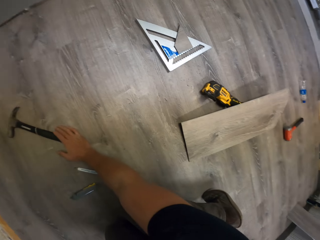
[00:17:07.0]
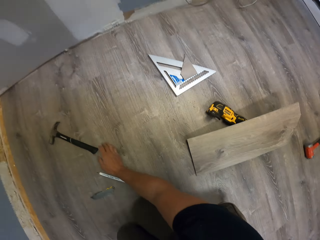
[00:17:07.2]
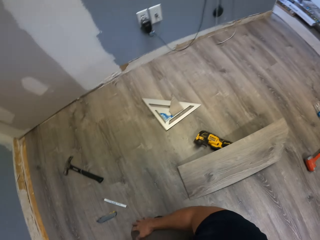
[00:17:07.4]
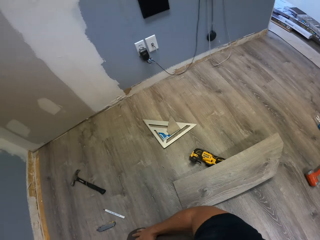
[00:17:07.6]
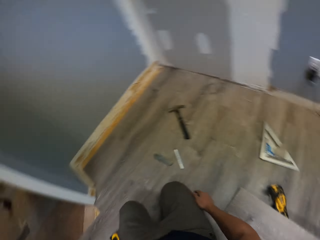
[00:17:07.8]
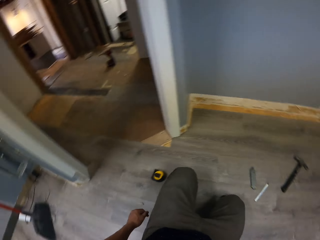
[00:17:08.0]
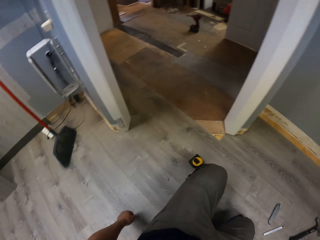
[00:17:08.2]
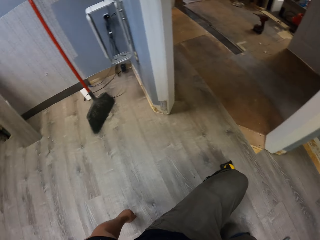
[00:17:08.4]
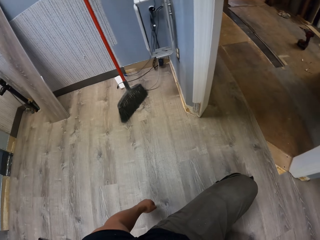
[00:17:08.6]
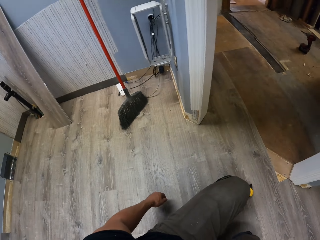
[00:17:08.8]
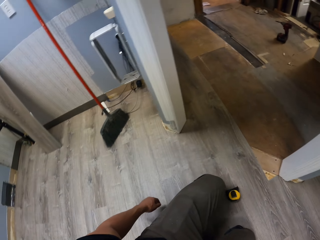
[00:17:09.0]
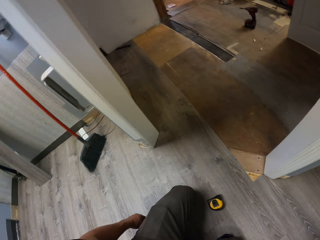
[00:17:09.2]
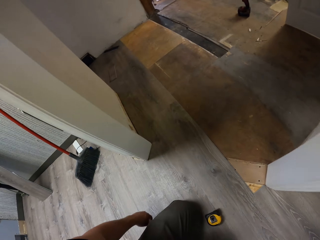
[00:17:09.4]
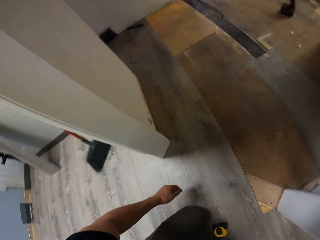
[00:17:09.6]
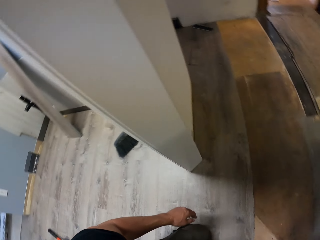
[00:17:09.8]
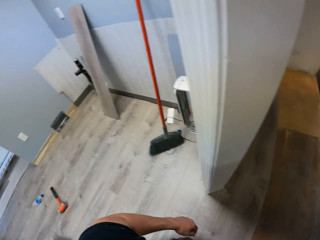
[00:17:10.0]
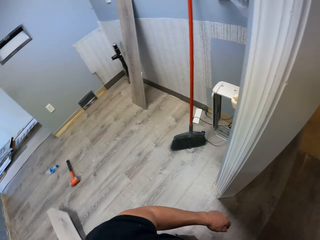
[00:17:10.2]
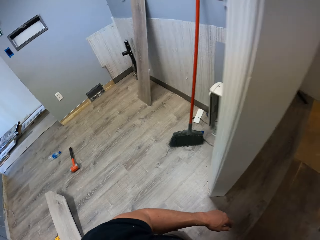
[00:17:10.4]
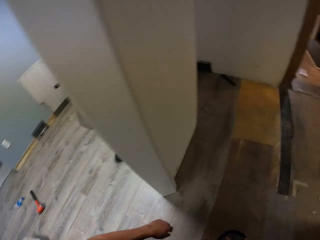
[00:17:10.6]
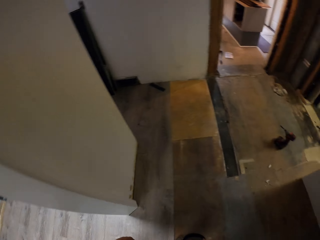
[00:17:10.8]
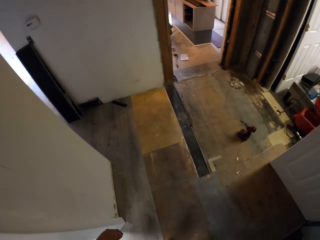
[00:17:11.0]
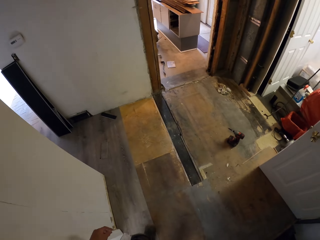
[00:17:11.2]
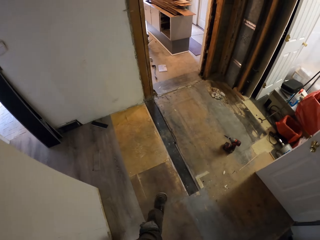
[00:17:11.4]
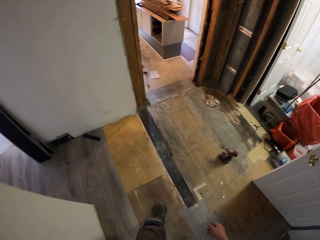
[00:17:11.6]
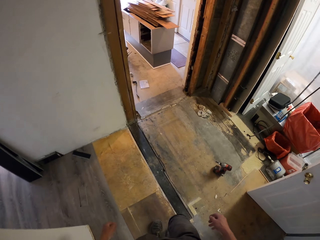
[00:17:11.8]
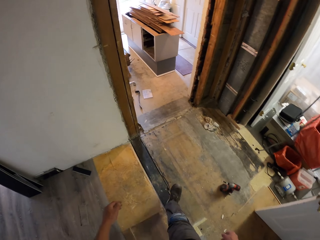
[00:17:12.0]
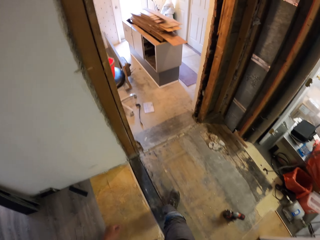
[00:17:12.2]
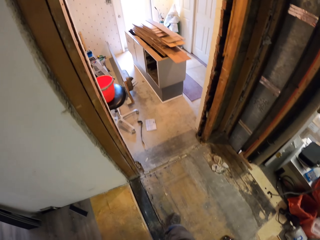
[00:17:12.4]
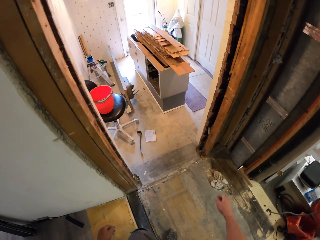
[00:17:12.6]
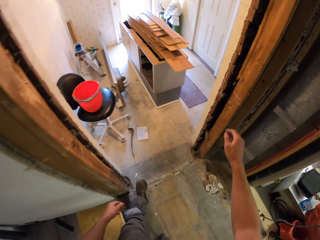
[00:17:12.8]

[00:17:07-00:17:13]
The camera wearer stares at the floor. They walk in the house.

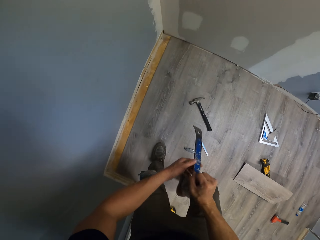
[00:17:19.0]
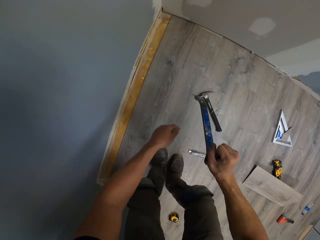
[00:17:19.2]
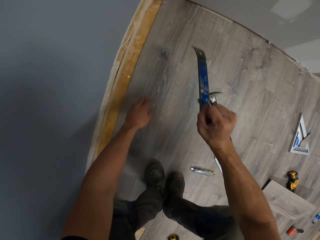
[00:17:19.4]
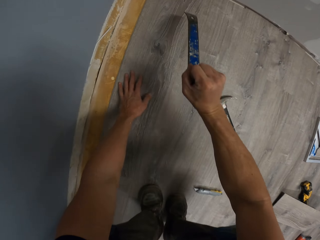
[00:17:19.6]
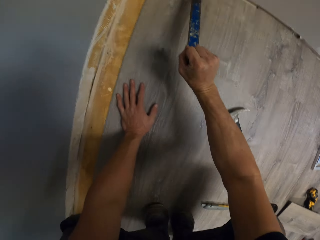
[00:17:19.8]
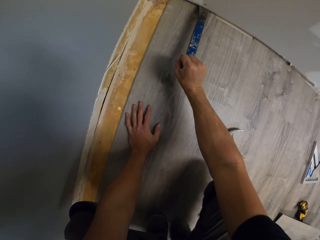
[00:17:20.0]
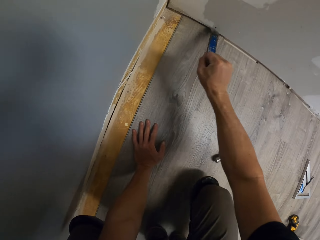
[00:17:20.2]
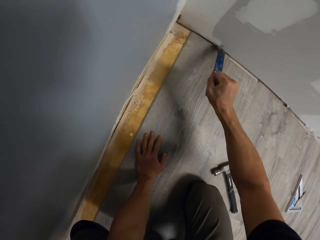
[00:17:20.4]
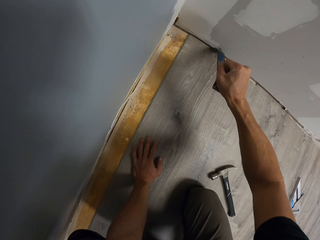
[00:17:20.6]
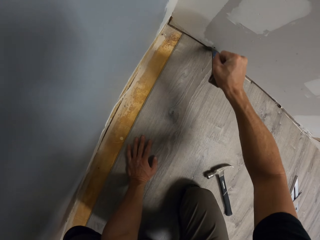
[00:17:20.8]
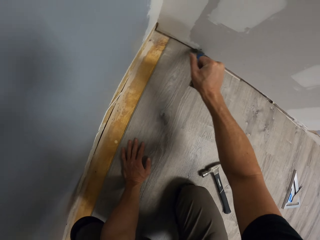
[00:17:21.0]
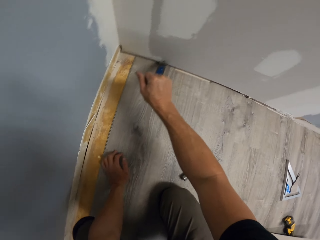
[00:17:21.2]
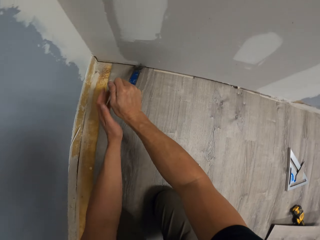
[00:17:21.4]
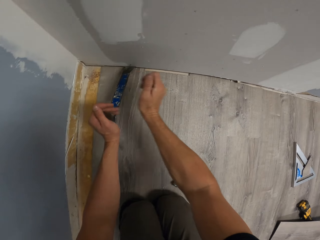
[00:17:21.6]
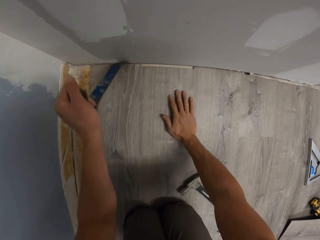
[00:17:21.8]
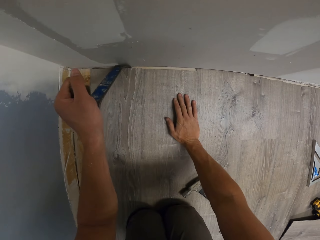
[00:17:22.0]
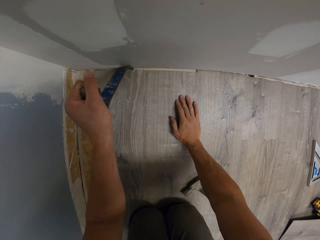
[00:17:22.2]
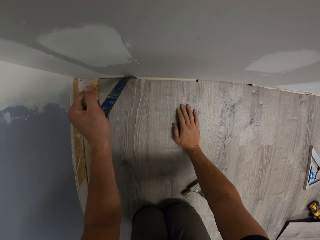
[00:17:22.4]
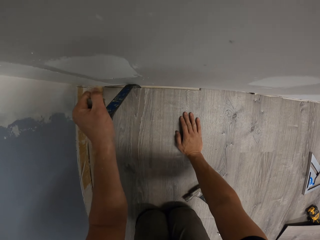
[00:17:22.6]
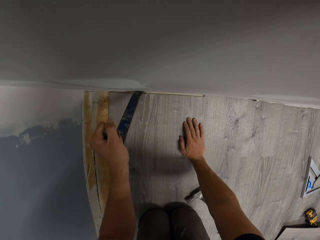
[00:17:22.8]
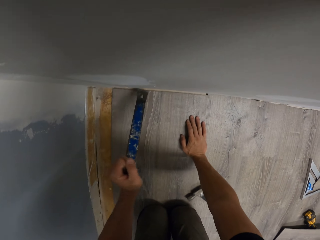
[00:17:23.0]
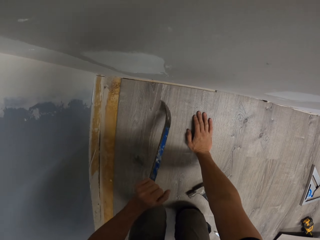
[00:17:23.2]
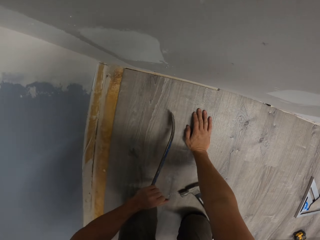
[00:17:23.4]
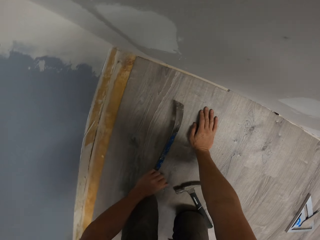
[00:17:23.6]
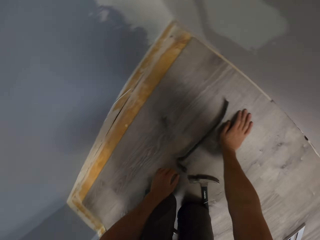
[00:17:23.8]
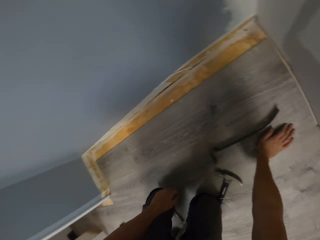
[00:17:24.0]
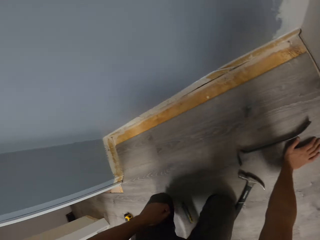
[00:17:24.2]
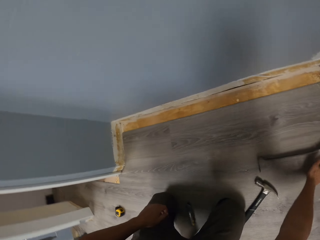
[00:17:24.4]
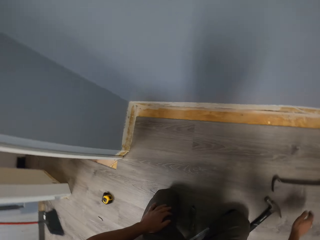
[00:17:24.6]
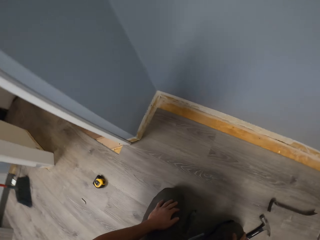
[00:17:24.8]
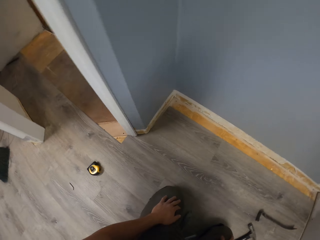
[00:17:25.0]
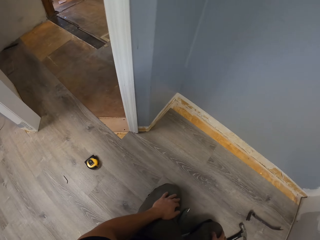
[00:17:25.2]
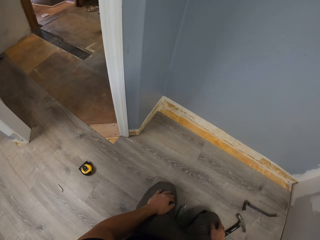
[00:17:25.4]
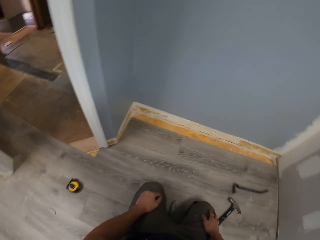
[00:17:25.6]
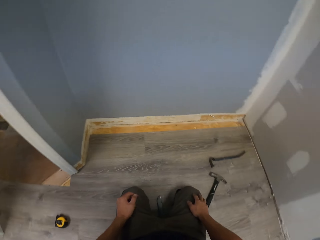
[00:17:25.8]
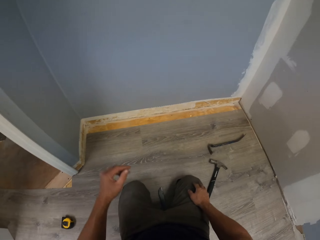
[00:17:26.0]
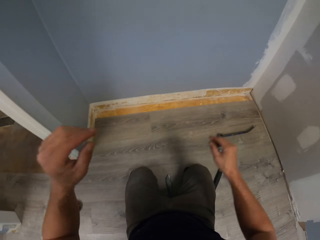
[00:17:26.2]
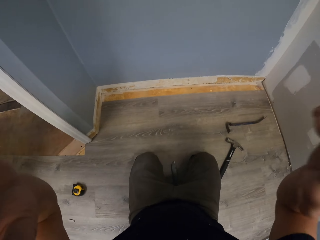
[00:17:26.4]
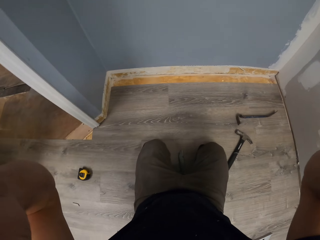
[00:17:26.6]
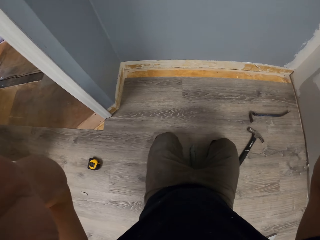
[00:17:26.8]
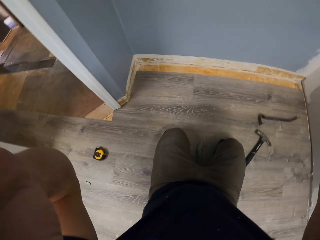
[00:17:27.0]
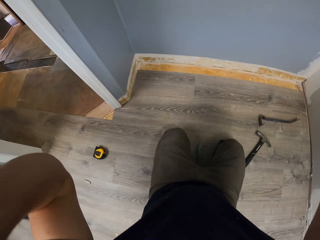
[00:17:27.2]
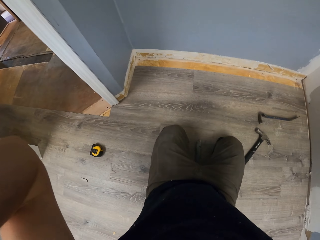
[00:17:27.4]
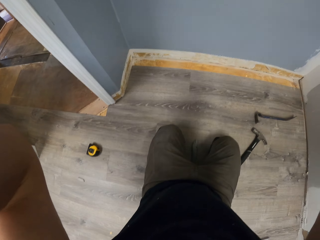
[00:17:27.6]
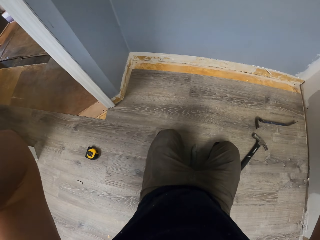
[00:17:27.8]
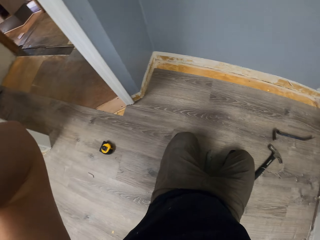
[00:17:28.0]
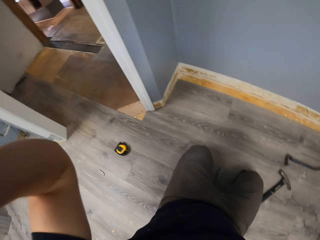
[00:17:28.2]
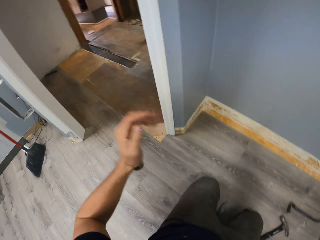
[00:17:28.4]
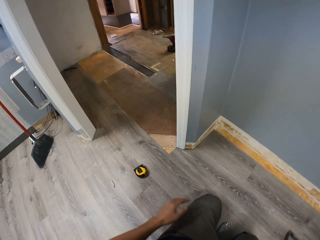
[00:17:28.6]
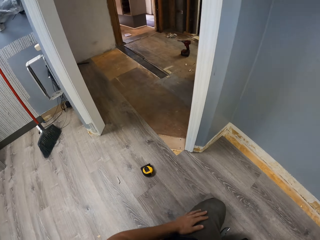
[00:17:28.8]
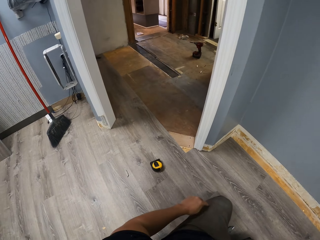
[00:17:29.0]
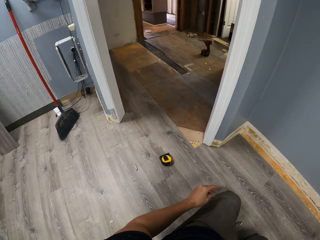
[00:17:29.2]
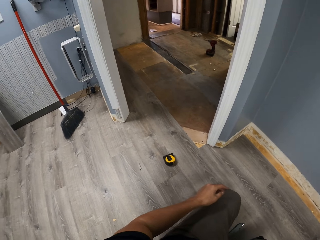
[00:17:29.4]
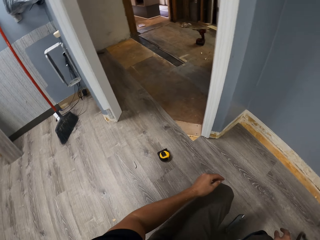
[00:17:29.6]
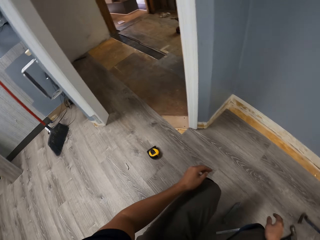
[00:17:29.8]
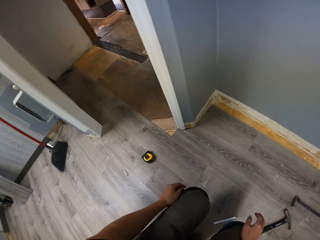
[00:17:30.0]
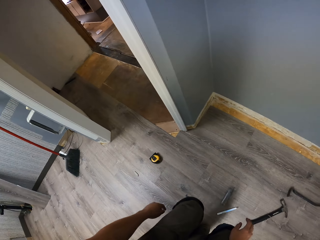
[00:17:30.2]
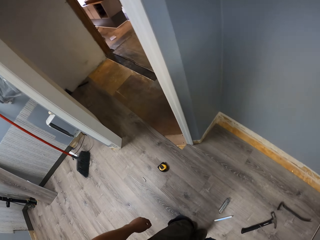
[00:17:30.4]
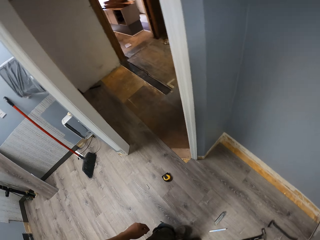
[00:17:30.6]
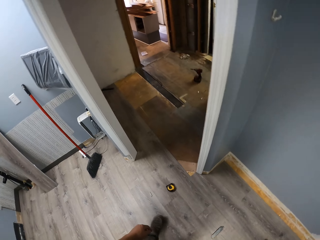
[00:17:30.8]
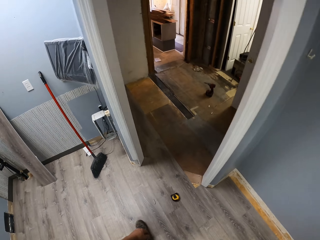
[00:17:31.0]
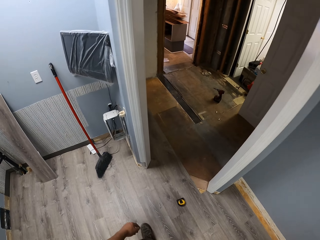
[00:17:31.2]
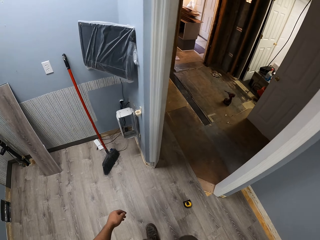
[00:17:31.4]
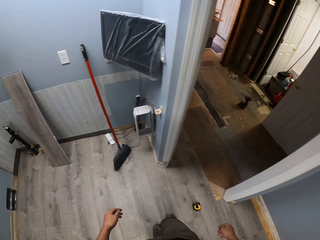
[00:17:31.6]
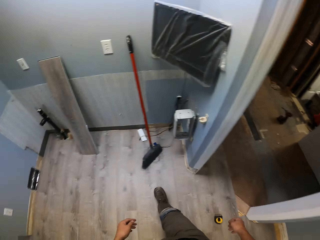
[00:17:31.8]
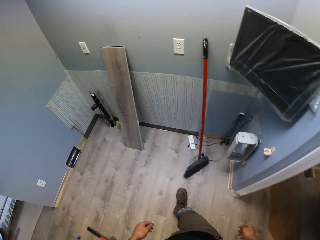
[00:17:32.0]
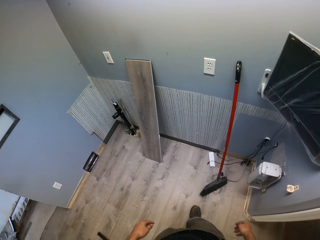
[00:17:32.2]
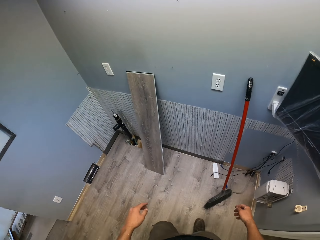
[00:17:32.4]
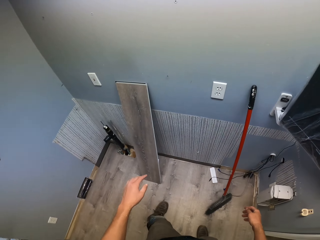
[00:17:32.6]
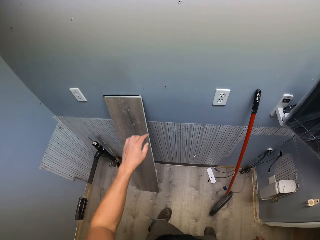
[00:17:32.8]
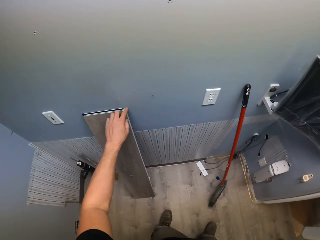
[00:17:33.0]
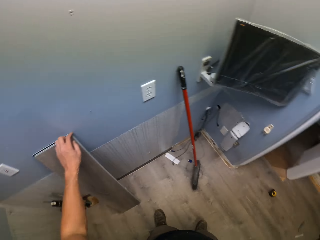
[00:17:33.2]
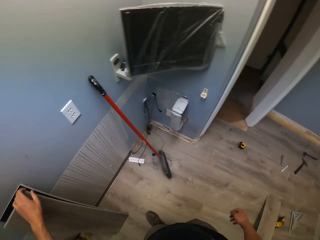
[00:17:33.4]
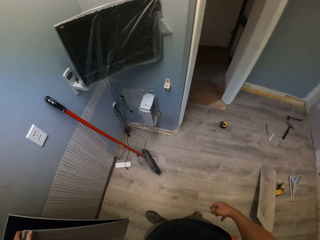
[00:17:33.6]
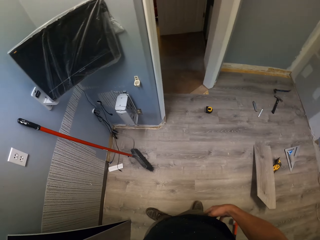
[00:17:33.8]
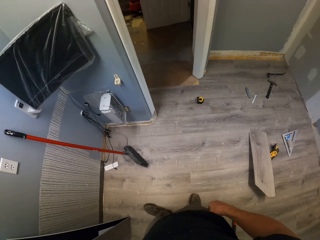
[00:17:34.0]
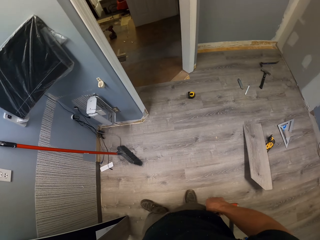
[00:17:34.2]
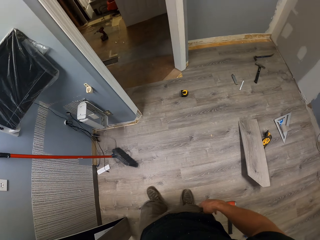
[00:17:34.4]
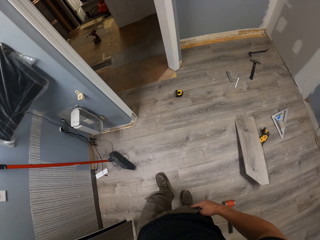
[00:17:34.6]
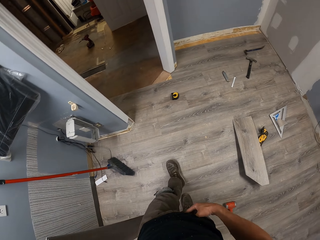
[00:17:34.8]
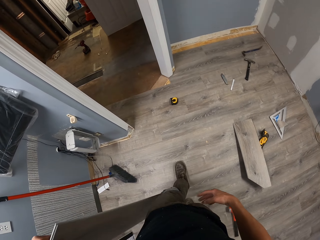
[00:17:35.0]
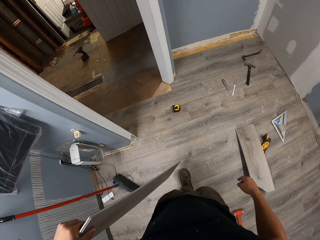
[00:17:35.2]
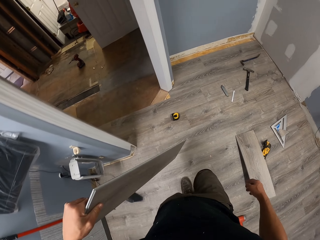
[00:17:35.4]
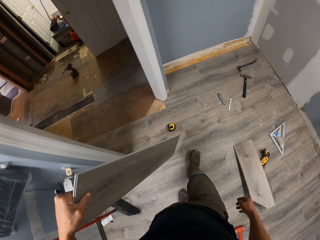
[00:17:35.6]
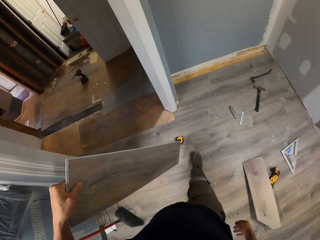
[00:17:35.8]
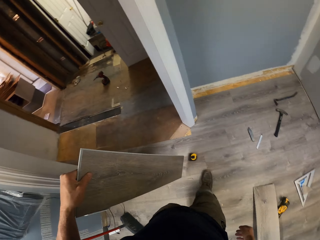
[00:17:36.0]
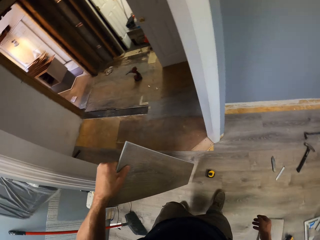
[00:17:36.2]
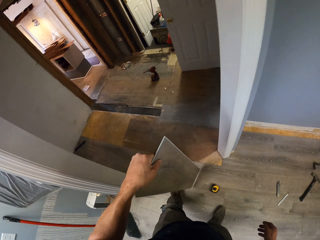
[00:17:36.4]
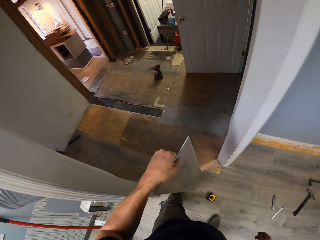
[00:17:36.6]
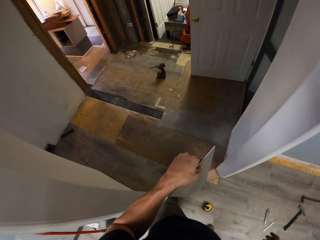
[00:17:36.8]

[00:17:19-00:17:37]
The camera wearer leans the left hand on the floor. They push the tiles using a metal. They fix the hardwood tiles. They hold the metal with the left hand. They lean the right hand on the floor. They push the tiles using the metal. They drop the metal on the floor. They swing both hands. They touch something. They swing both hands. They stand upright. They walk in the house. They take a hardwood tile with the left hand. They walk in the house.
